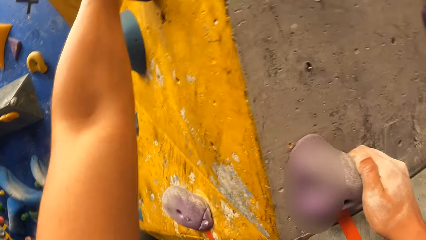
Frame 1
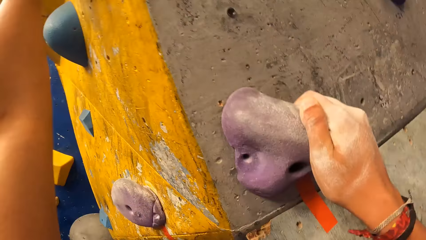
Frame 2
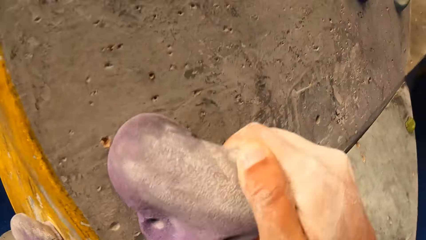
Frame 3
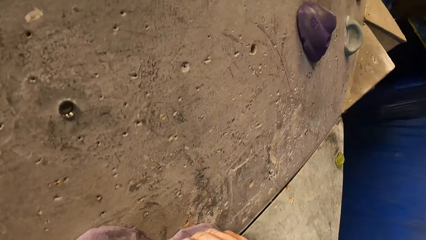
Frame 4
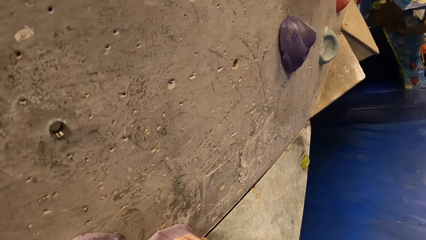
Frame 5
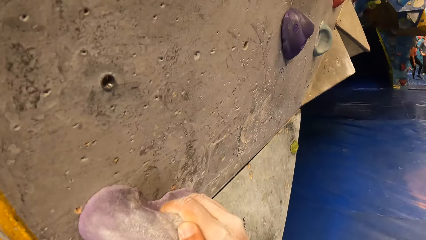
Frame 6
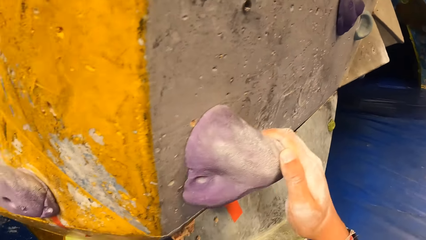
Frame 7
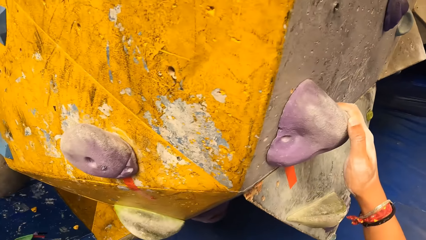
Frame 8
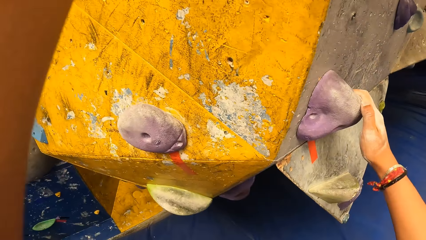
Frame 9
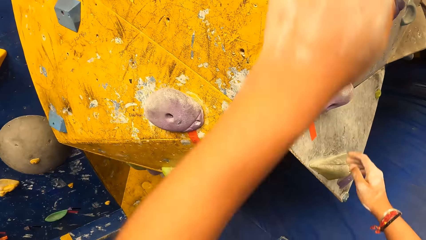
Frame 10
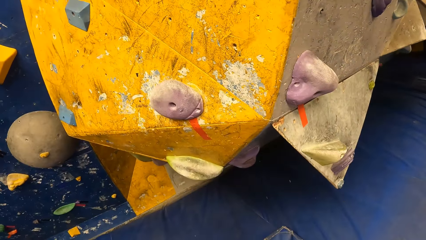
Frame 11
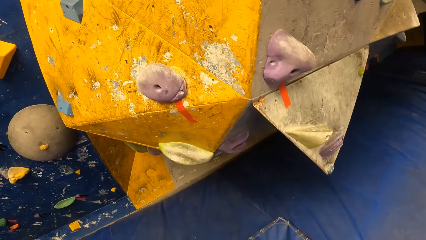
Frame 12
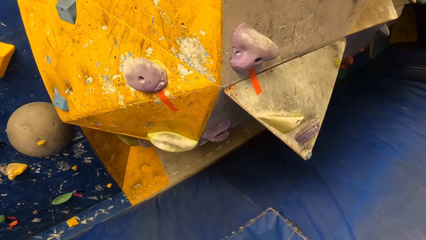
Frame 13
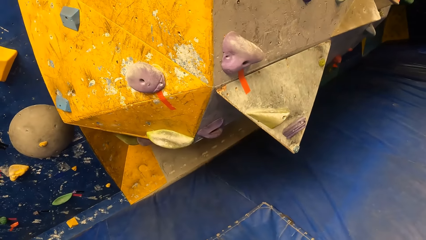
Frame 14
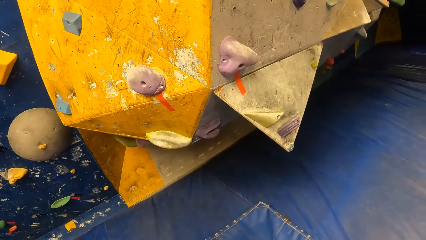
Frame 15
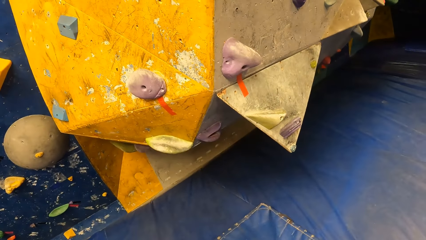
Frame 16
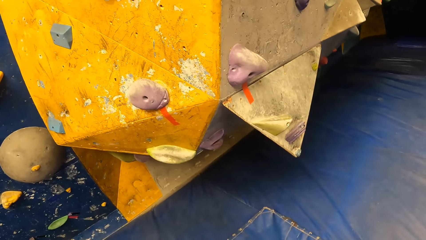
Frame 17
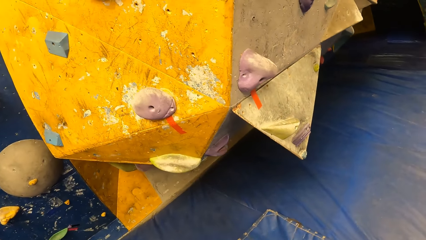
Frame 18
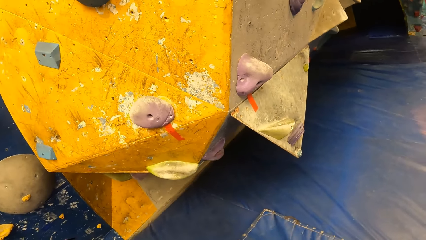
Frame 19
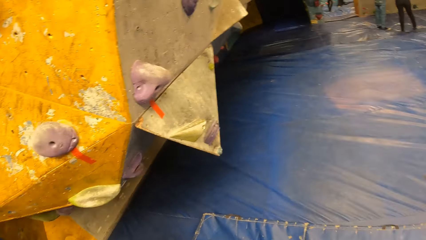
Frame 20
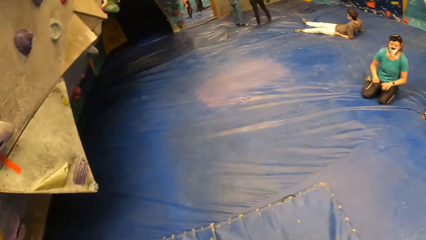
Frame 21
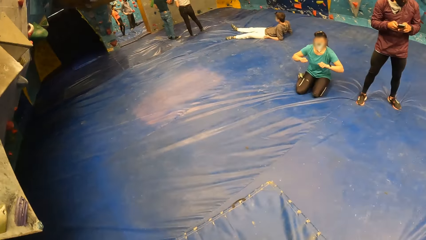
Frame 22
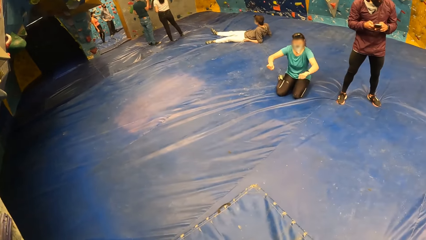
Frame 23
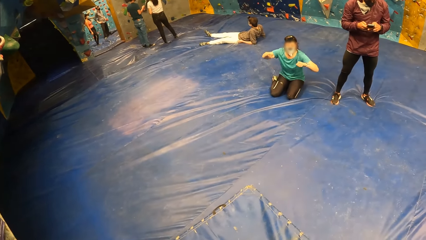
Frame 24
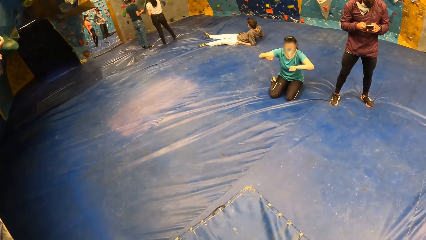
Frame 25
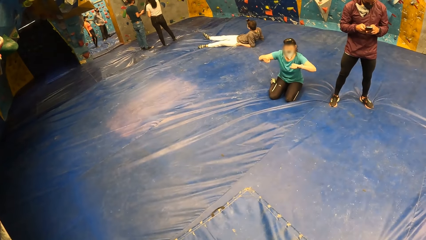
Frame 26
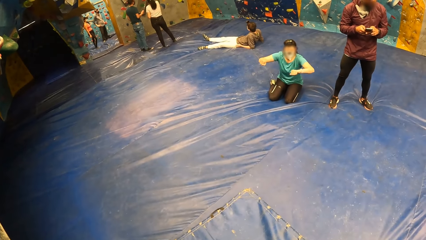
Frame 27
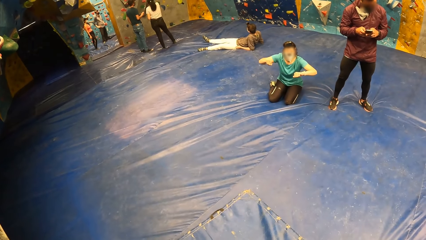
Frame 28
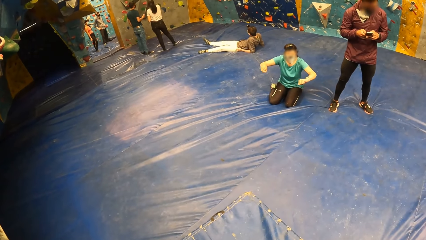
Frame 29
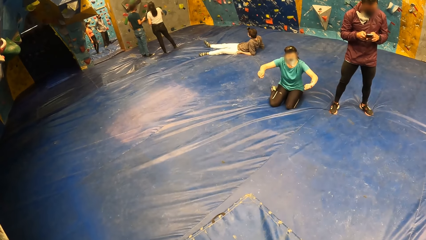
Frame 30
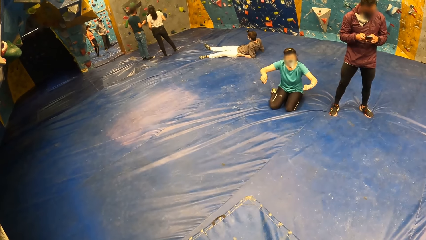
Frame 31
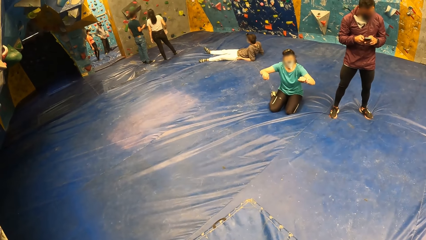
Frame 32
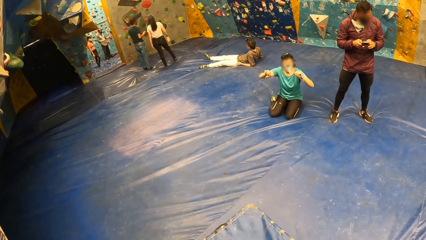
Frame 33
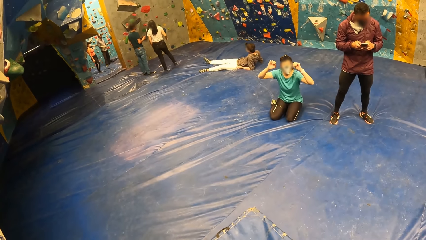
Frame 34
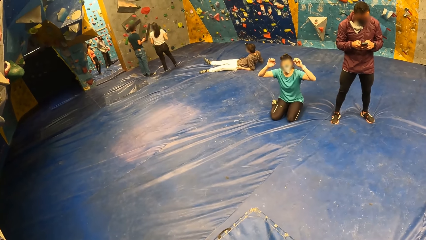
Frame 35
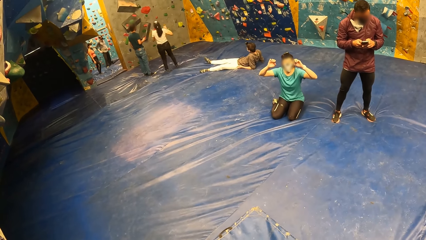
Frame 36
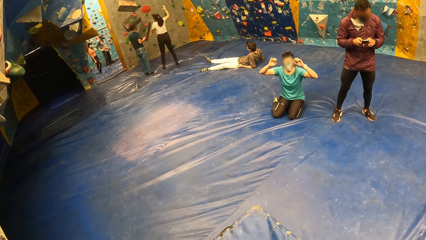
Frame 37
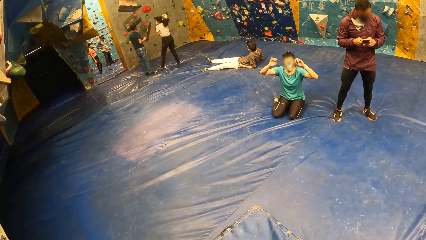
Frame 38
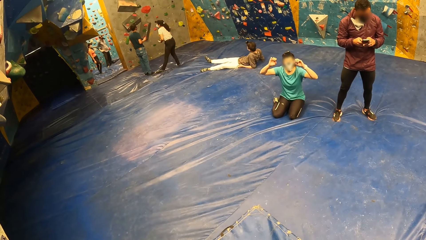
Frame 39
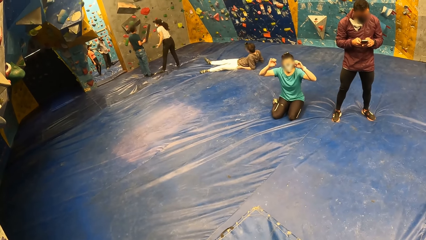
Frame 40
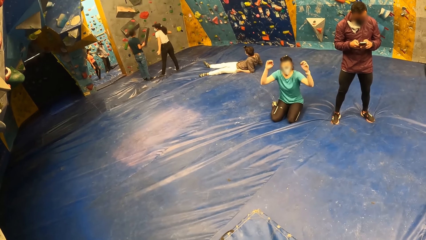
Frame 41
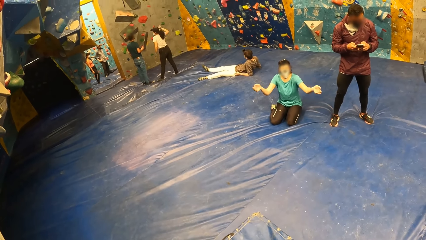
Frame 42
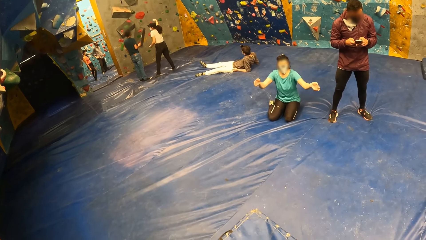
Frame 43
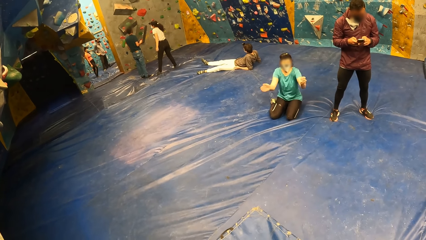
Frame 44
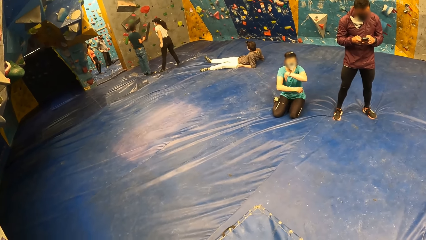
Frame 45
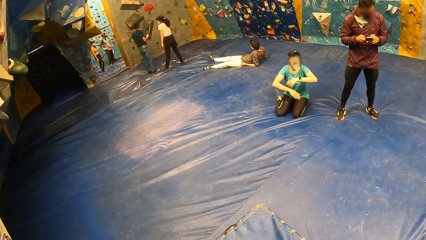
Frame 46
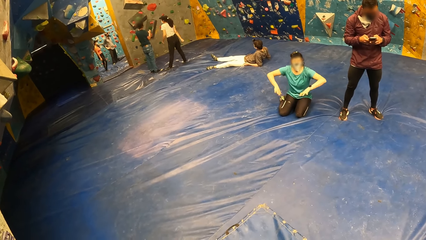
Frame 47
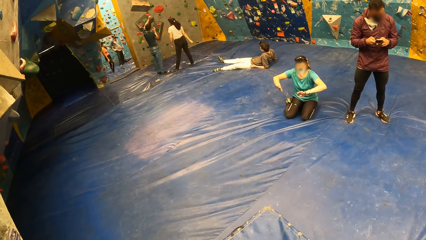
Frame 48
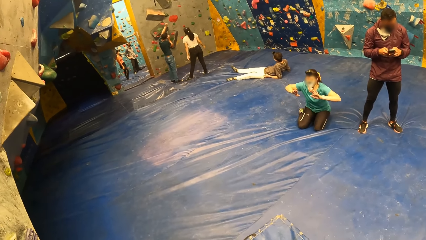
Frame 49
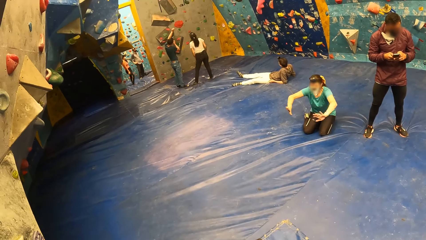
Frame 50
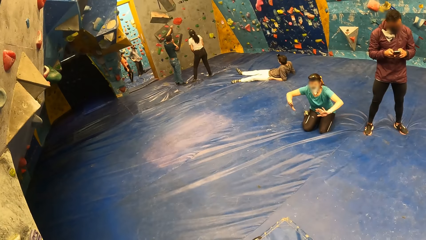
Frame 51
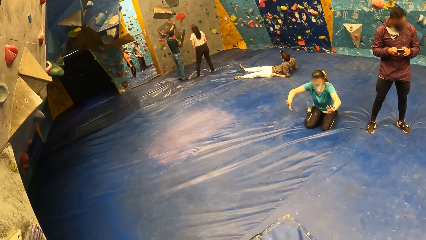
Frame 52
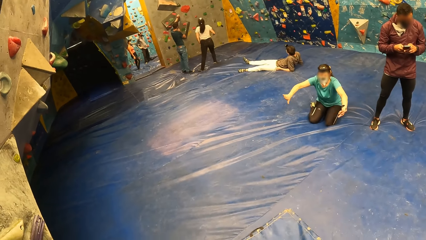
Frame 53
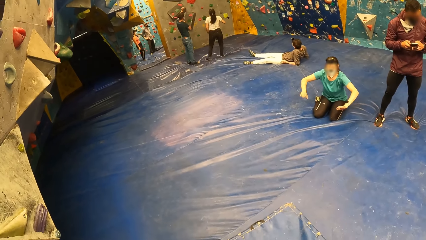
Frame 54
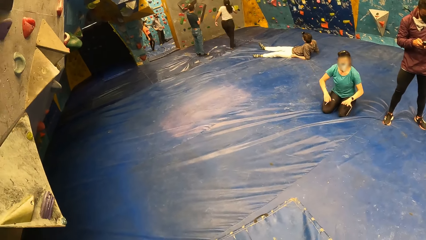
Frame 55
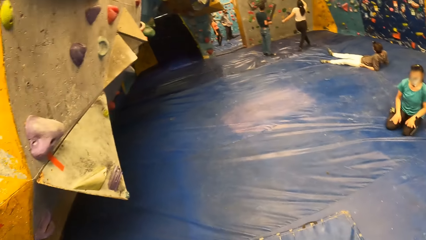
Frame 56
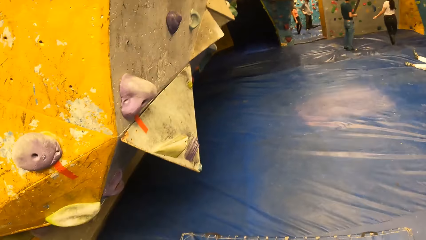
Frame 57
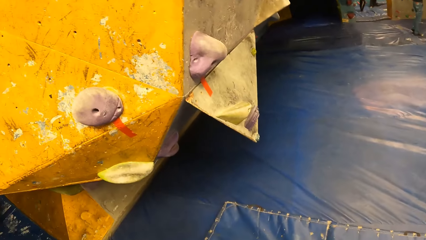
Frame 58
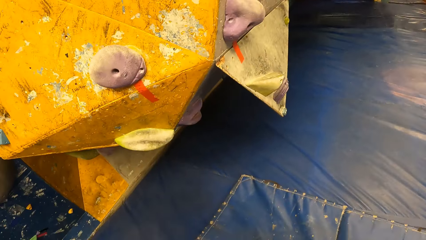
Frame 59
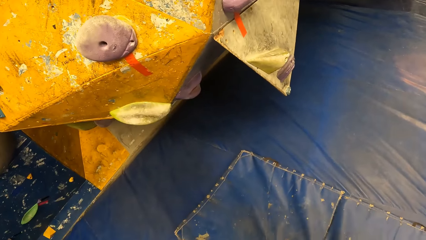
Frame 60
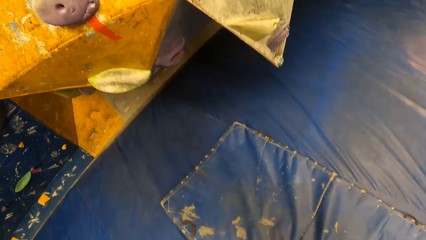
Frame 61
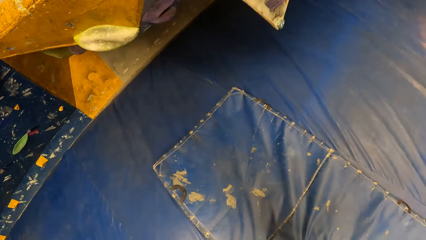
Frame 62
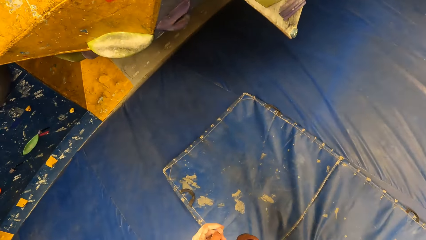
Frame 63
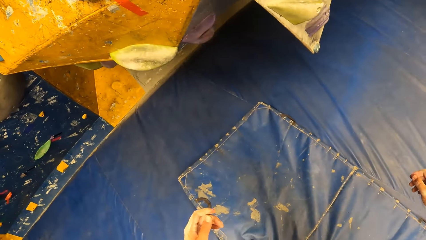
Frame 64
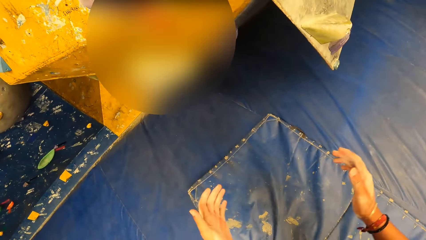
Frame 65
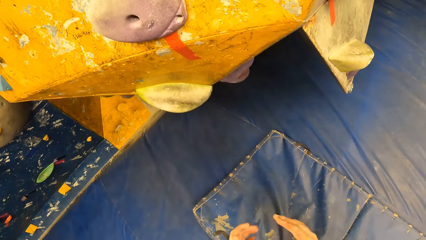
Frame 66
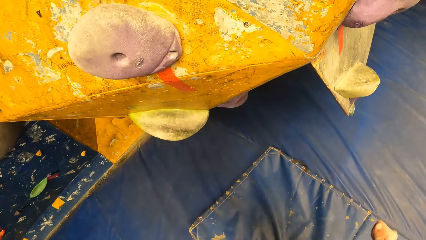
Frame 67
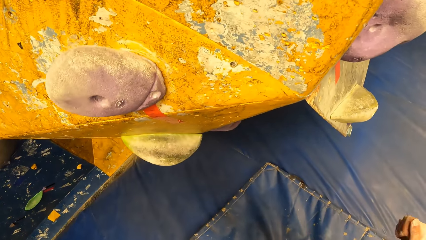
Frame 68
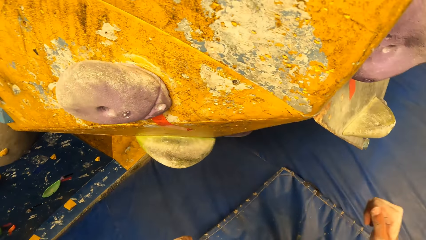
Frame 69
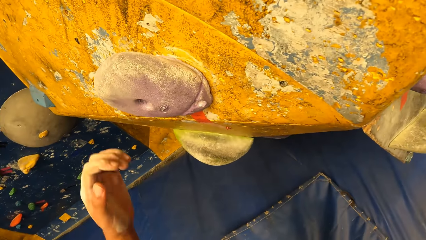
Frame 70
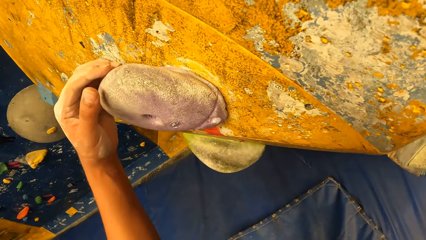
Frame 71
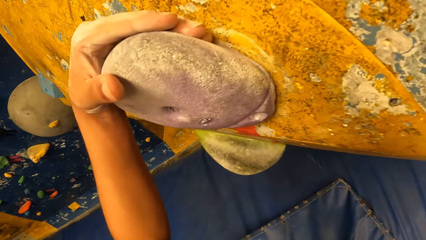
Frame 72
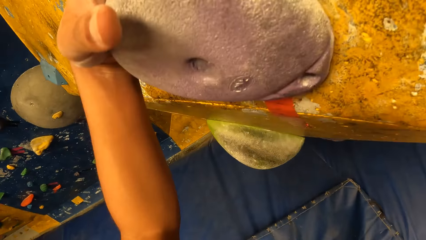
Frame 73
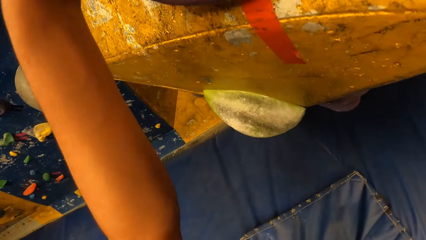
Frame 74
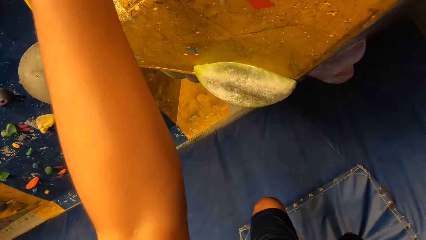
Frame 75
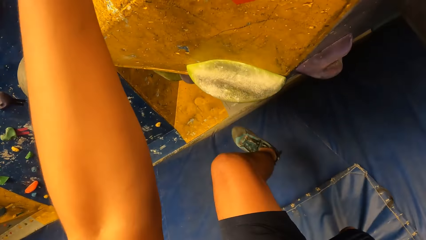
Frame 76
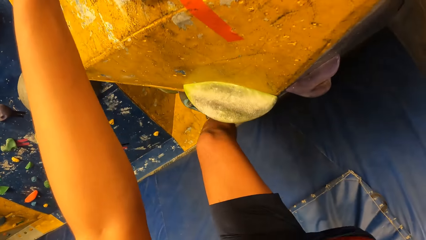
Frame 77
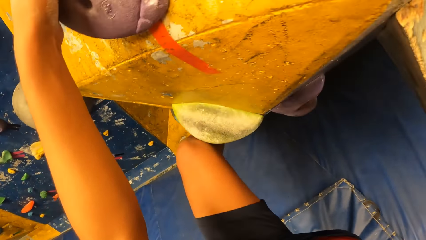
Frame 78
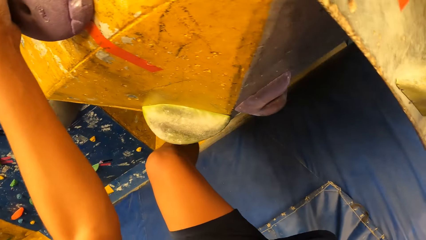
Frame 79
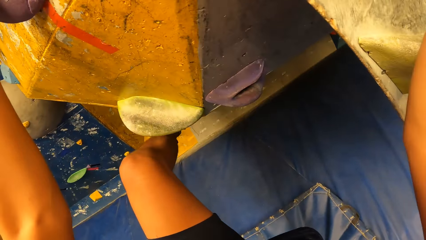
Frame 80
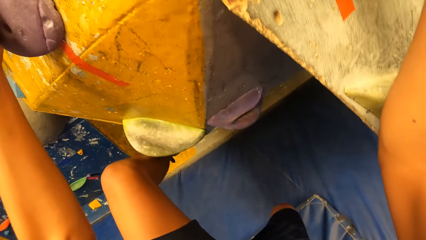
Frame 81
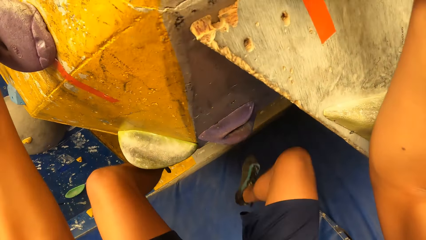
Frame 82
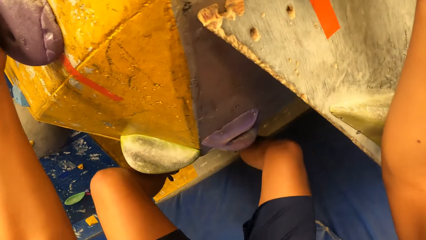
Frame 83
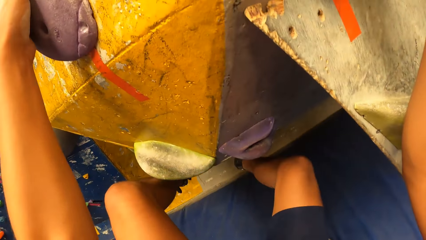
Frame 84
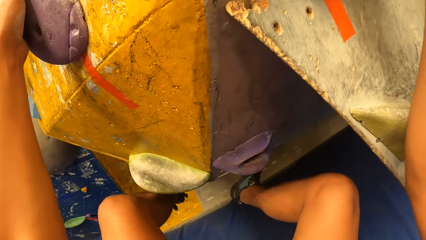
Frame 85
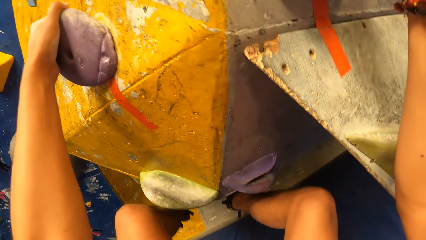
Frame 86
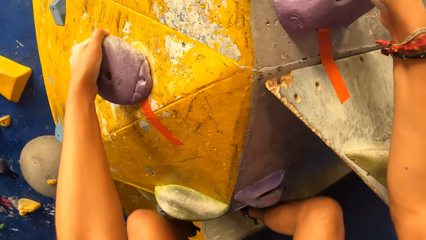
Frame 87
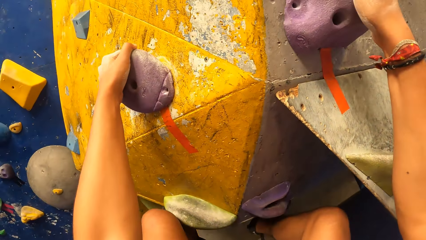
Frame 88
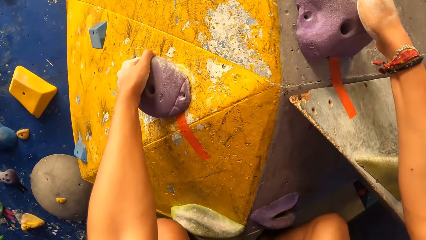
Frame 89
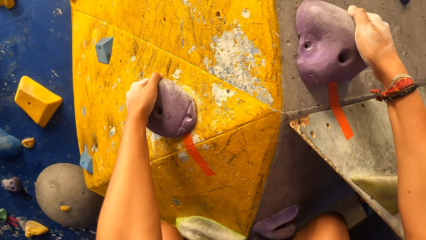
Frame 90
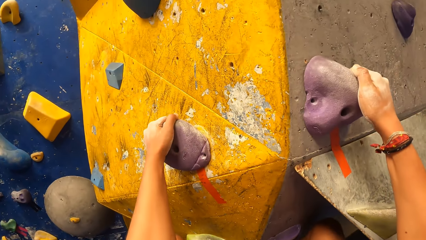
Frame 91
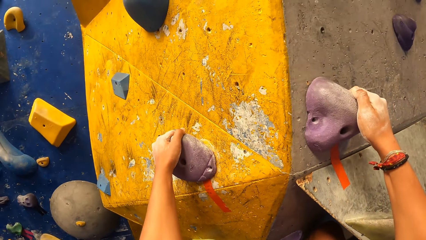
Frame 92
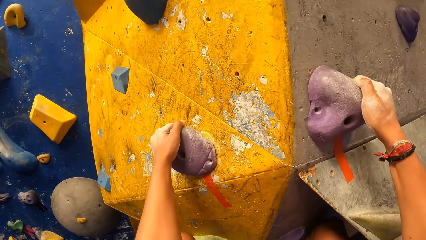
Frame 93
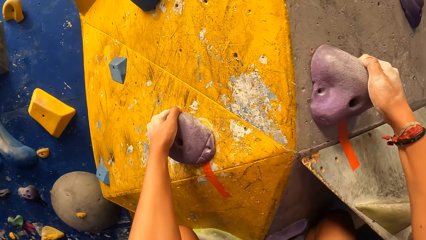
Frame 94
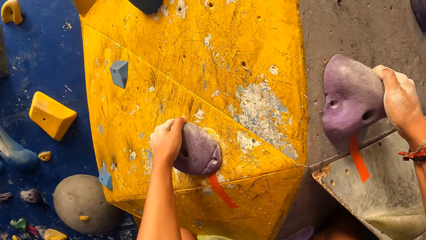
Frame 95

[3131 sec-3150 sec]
The camera wearer jumps down from the slab climbing wall. The instructor interacts with the camera wearer. The instructor gestures to the camera wearer. The camera wearer turns around. He places his left hand on the slab climbing wall. He climbs the slab climbing wall with both hands and legs.
